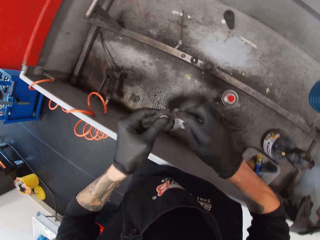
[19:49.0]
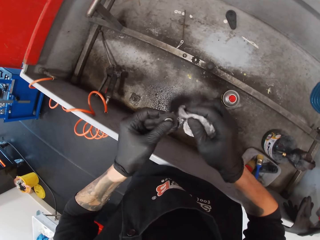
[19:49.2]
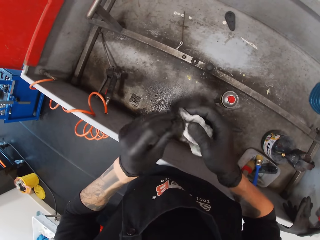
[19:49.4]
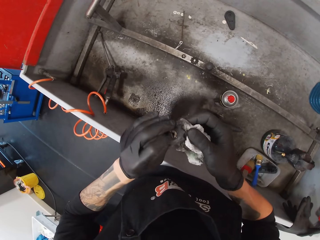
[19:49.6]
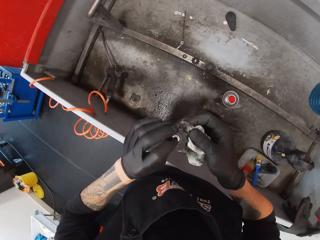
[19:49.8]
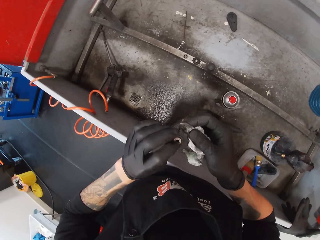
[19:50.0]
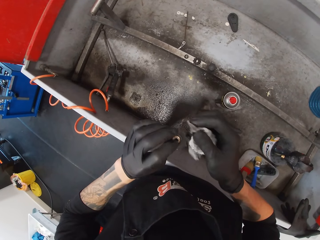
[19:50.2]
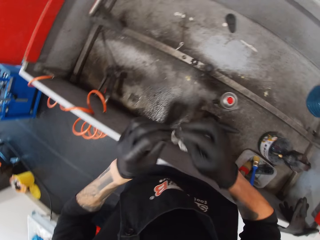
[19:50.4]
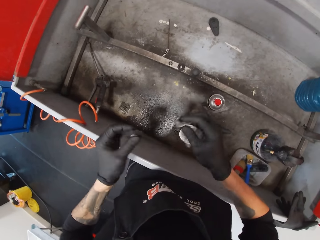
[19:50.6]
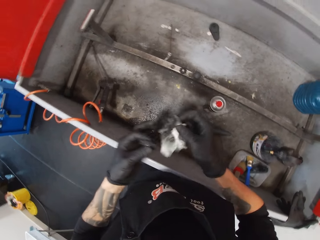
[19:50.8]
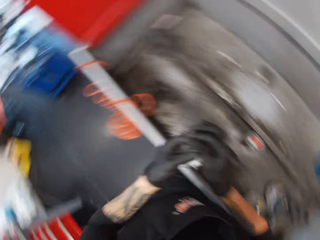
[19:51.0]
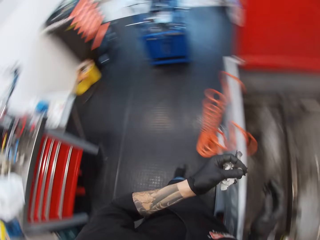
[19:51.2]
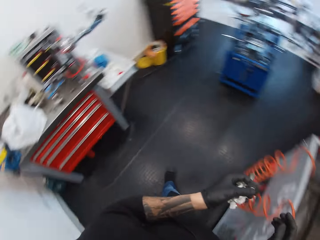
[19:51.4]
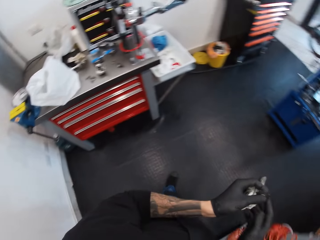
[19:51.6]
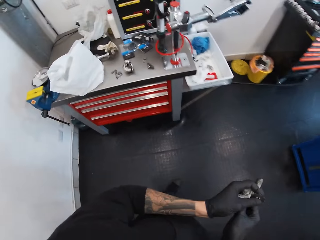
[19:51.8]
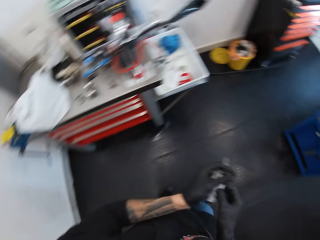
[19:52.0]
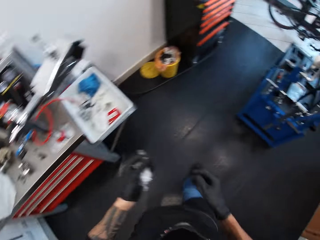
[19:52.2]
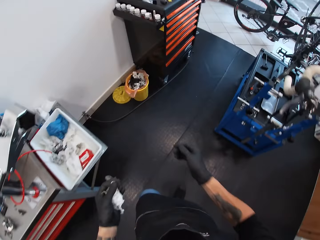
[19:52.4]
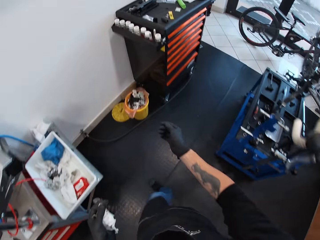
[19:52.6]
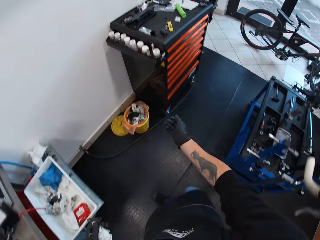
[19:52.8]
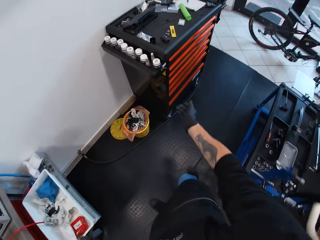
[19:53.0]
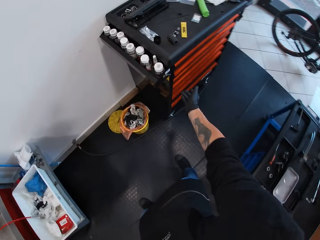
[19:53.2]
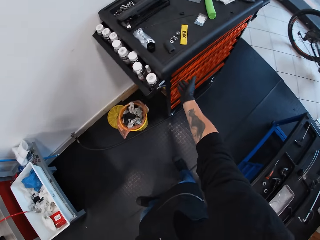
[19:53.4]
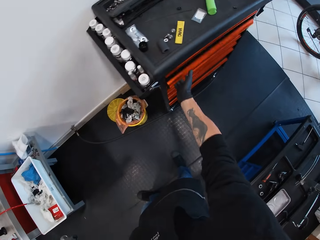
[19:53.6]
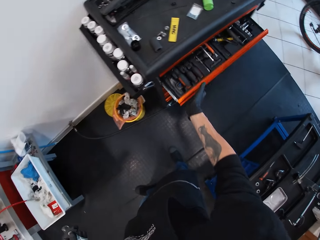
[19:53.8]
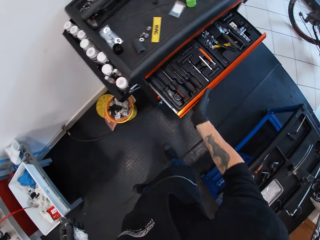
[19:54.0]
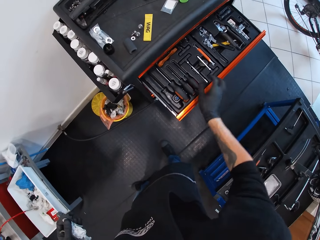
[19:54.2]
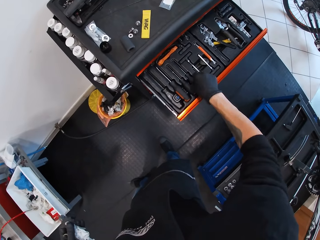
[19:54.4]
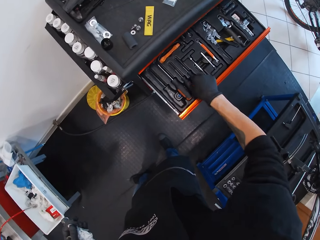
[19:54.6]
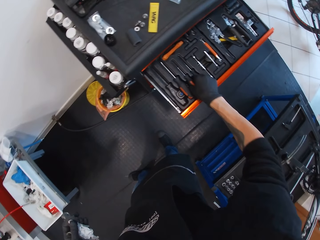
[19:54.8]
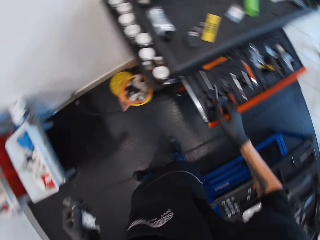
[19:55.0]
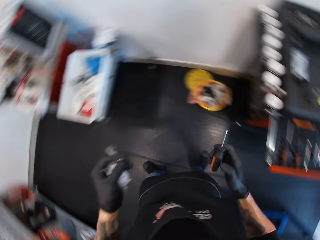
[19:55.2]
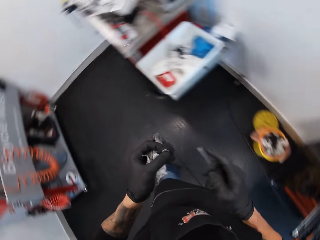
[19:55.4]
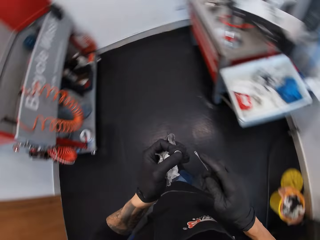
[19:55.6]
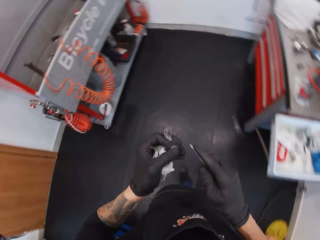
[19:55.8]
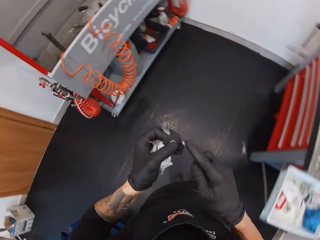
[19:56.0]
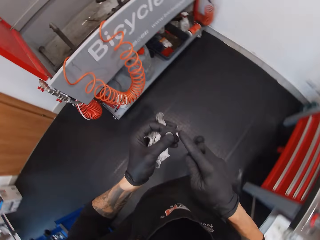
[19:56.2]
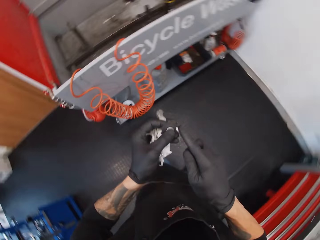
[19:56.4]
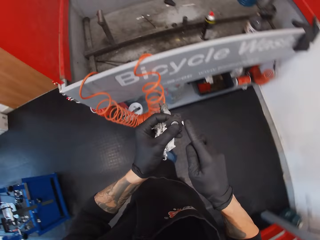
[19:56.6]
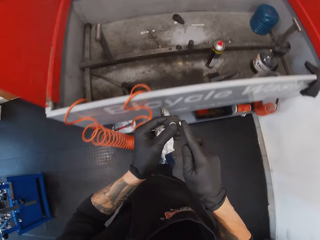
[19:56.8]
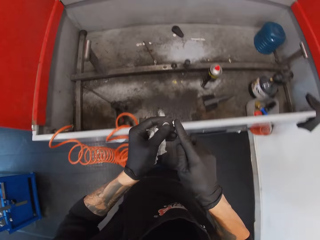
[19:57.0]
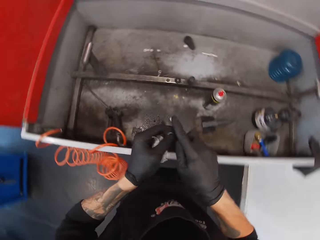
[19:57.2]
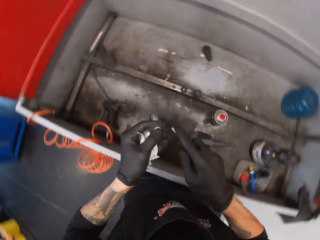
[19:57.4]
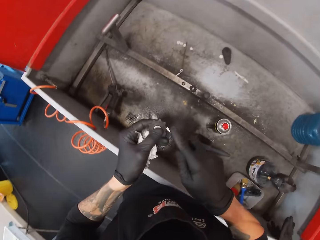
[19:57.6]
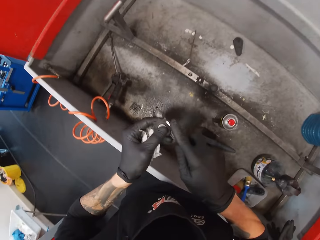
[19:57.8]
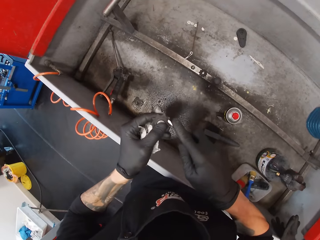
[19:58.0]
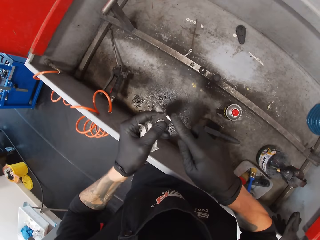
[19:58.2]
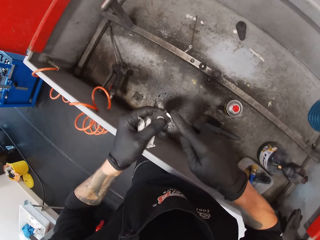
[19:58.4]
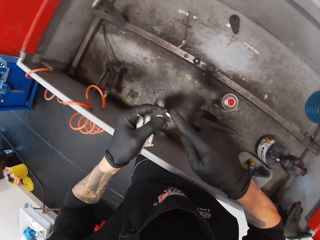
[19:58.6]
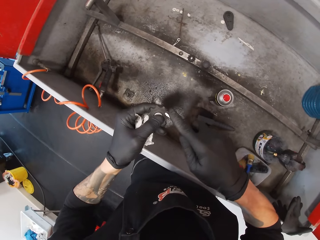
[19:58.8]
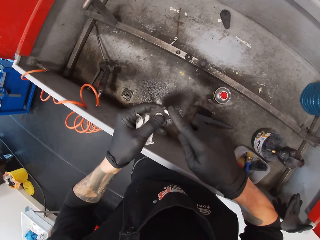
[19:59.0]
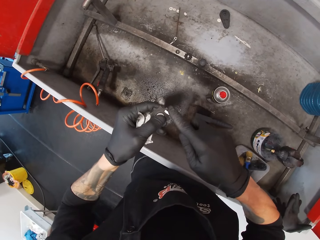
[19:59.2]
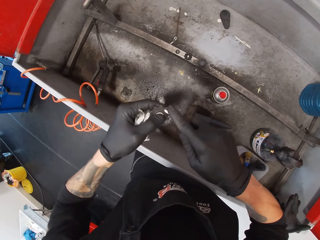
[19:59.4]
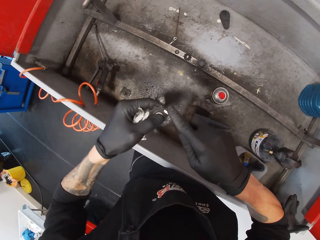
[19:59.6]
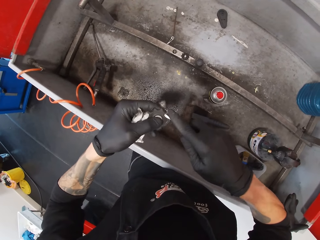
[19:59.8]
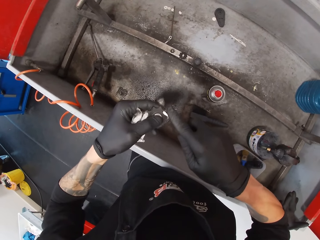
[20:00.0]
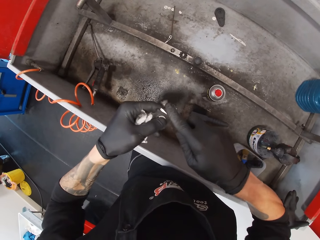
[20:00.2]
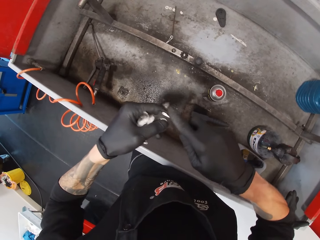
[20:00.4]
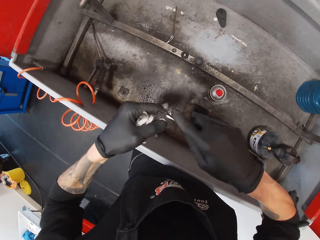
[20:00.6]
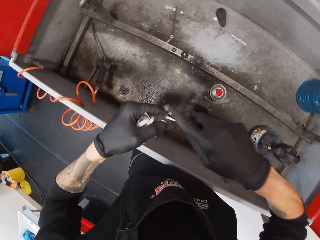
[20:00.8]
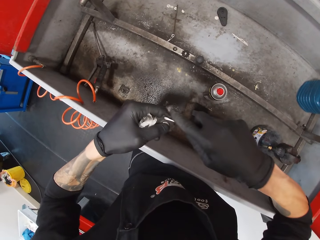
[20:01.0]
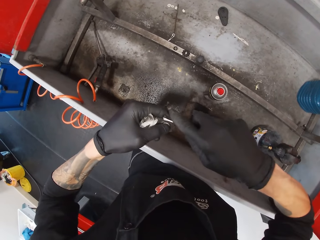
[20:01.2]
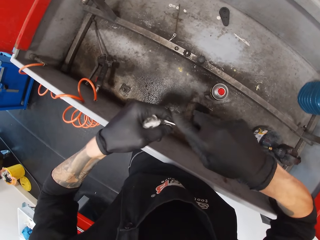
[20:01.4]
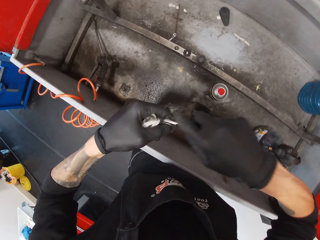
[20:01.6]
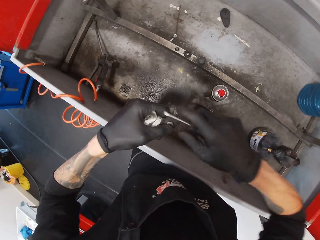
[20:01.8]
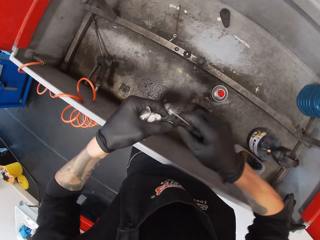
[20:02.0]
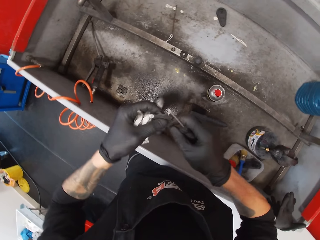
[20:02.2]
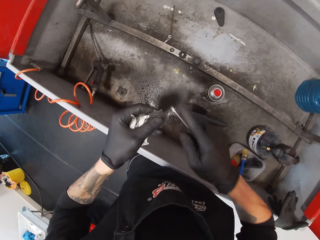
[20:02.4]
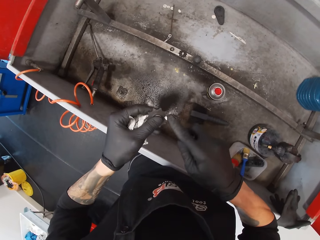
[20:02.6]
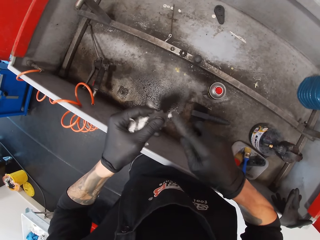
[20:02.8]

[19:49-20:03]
The camera wearer opens a drawer. They pick up the screwdriver from the drawer. They scratch the chain holder with the screwdriver.

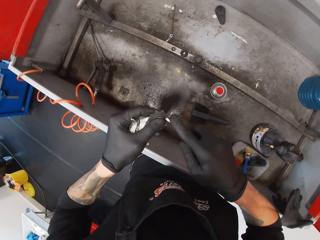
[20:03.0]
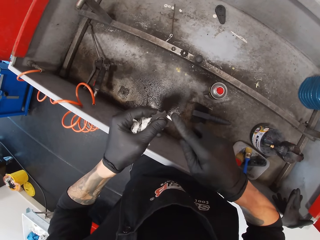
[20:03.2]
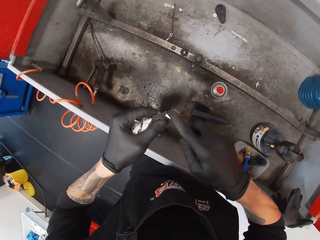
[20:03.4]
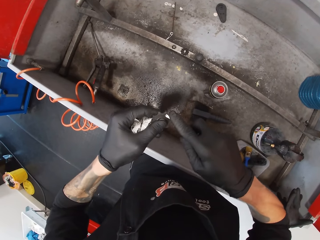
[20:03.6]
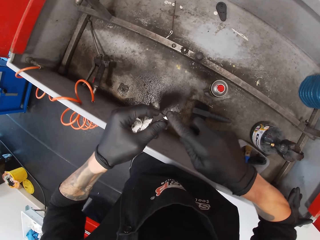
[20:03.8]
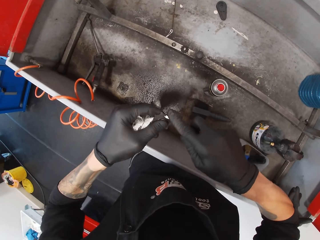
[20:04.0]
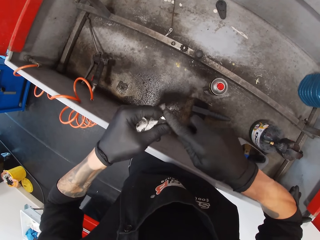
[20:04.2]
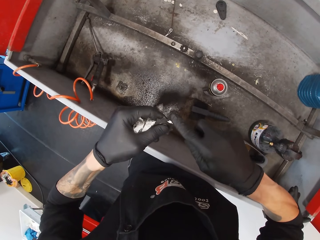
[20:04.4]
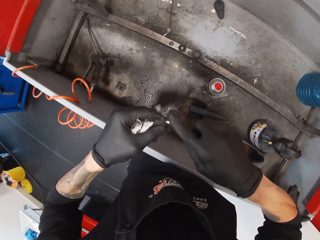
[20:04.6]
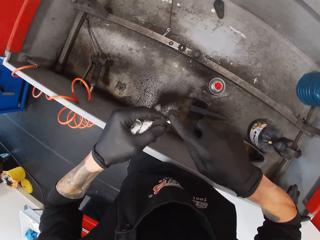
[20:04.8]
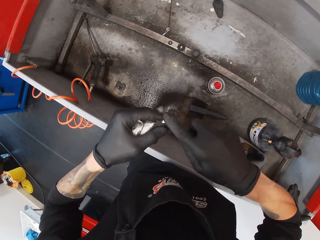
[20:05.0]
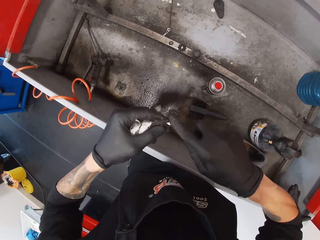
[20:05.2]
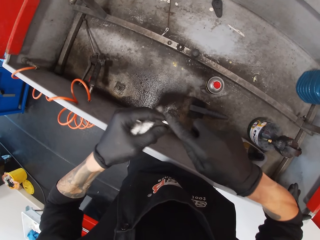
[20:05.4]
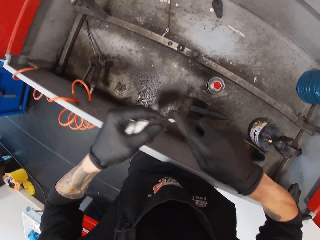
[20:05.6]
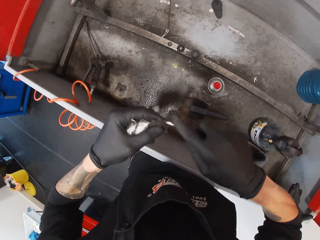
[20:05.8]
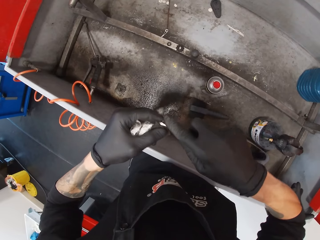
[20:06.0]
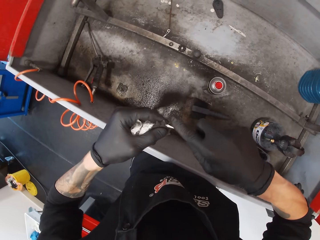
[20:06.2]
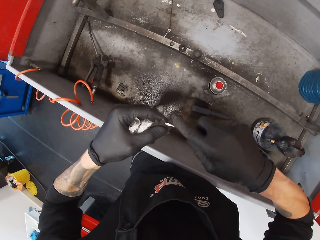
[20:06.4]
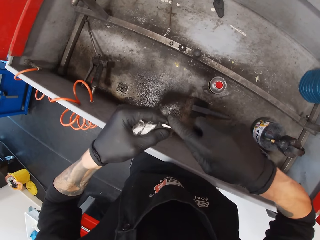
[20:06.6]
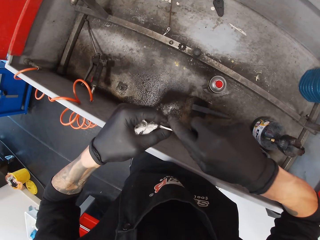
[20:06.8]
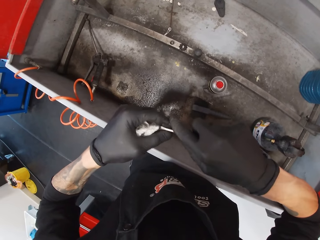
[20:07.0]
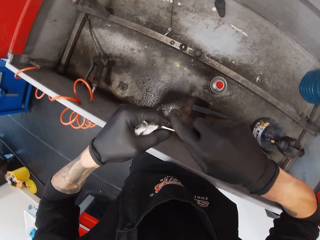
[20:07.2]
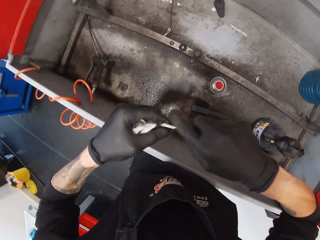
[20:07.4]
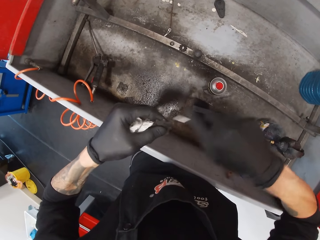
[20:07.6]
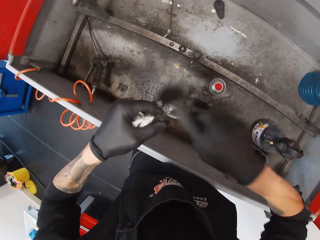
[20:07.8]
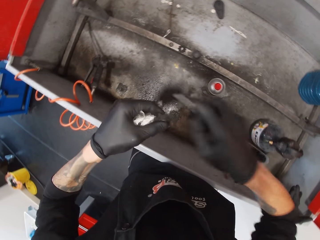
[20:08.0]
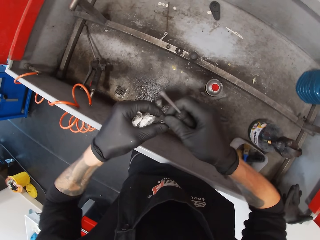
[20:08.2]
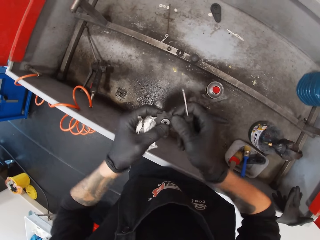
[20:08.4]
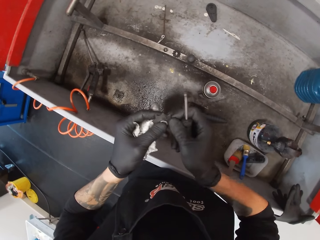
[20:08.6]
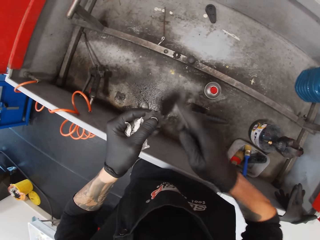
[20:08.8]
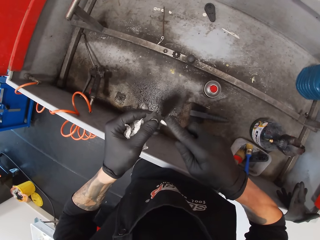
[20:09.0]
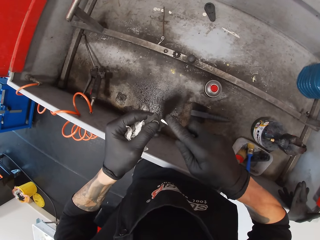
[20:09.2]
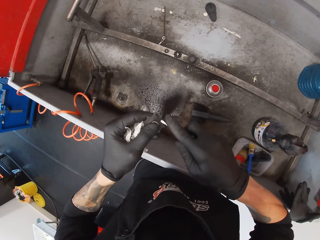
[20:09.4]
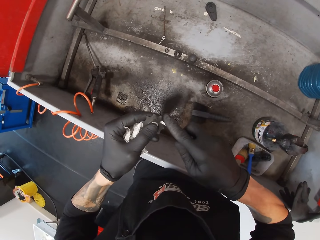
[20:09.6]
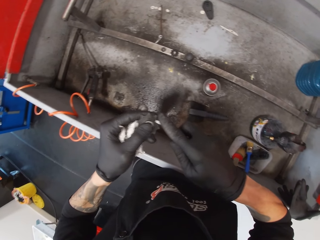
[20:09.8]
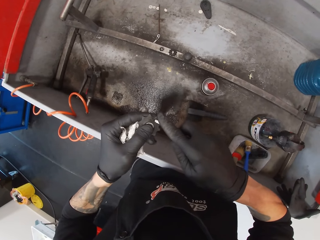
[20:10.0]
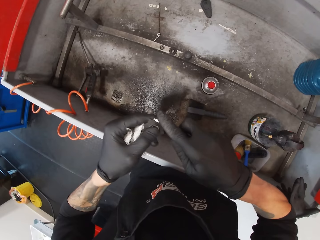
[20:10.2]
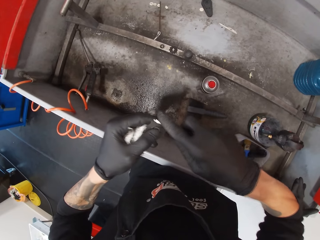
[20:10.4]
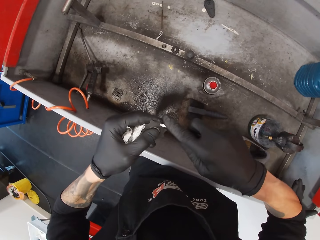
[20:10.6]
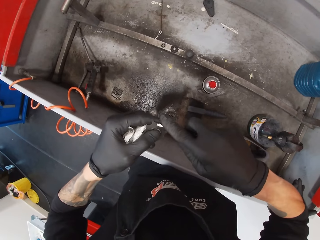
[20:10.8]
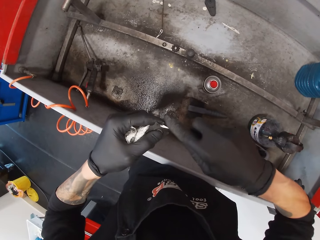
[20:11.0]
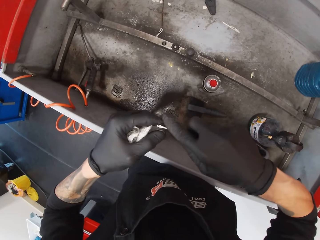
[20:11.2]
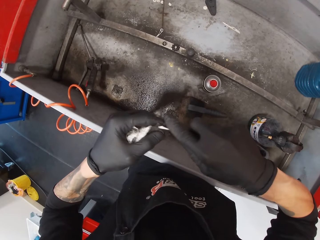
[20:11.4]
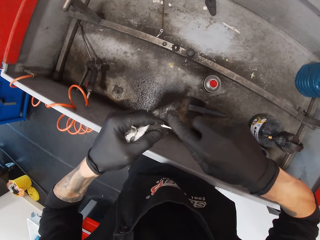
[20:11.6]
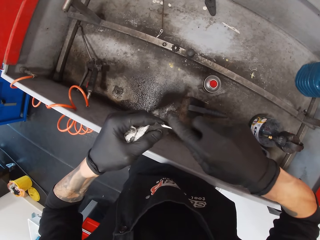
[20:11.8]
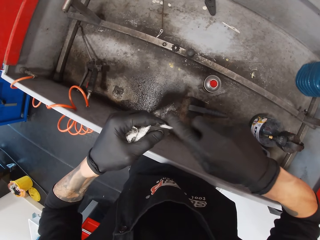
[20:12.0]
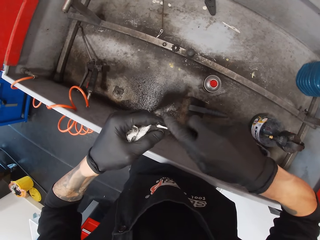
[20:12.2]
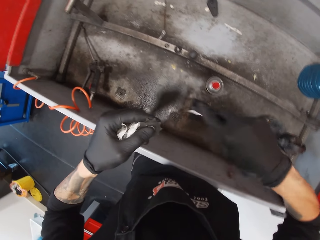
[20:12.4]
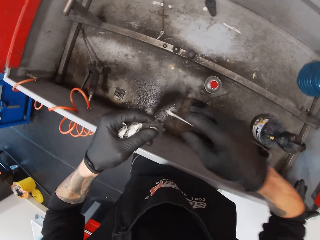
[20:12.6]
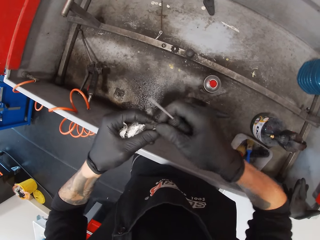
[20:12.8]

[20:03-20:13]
The camera wearer aligns the metal with his hands. He scrubs the metal with the screwdriver.
